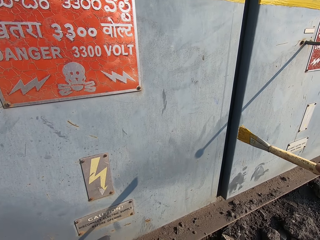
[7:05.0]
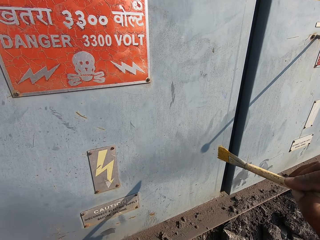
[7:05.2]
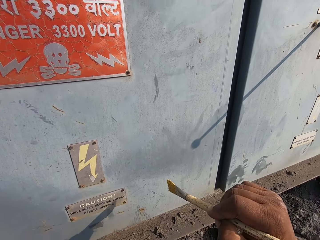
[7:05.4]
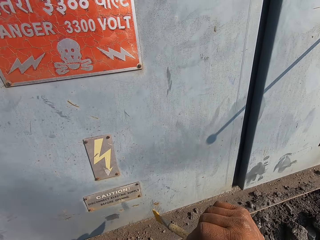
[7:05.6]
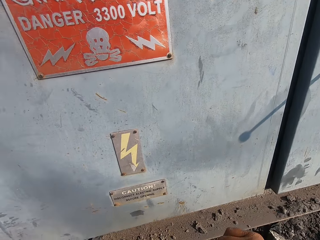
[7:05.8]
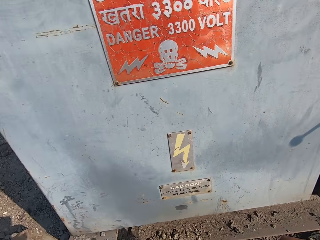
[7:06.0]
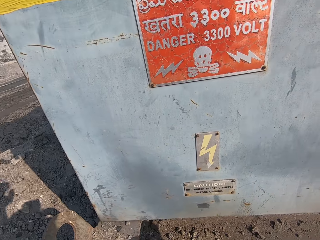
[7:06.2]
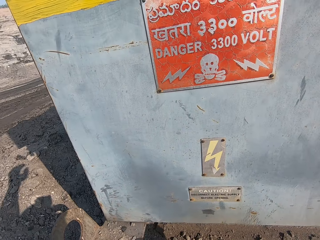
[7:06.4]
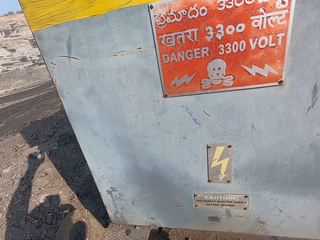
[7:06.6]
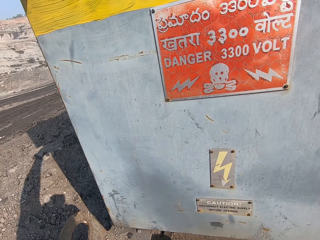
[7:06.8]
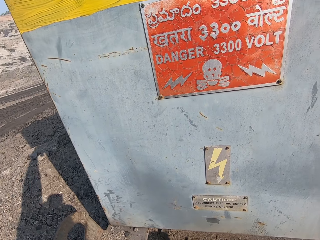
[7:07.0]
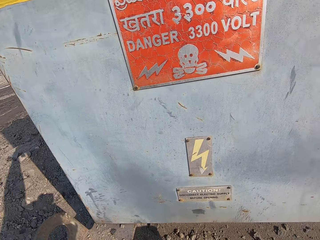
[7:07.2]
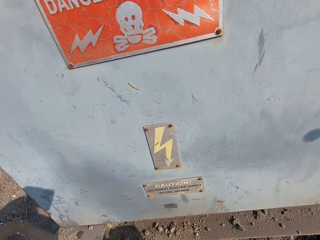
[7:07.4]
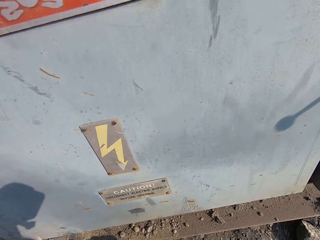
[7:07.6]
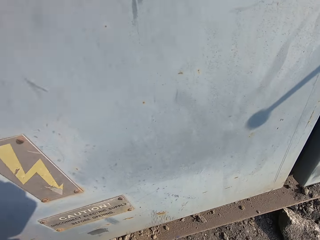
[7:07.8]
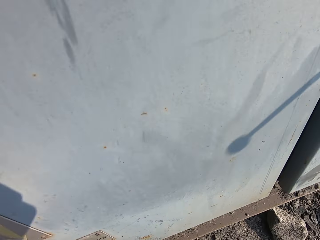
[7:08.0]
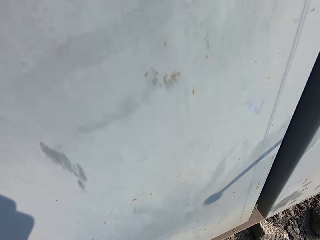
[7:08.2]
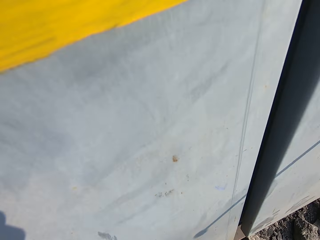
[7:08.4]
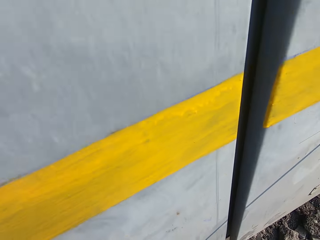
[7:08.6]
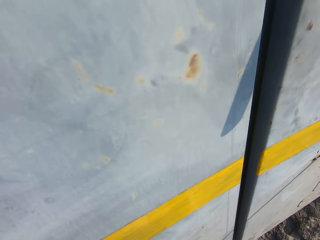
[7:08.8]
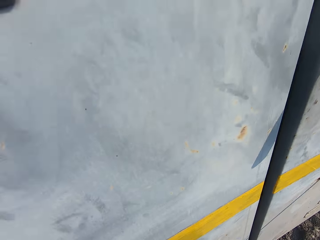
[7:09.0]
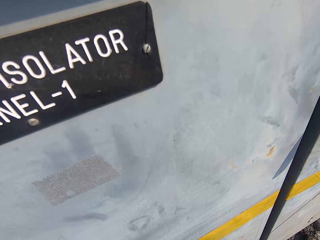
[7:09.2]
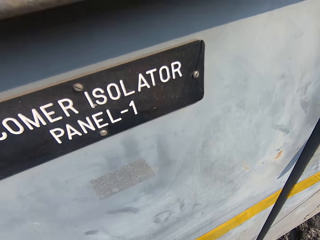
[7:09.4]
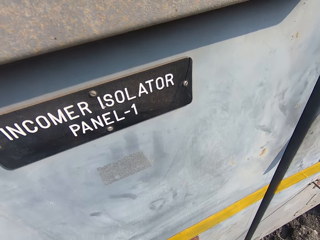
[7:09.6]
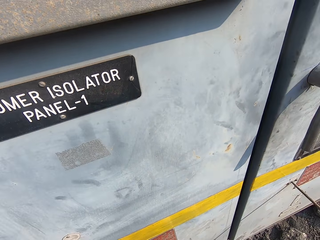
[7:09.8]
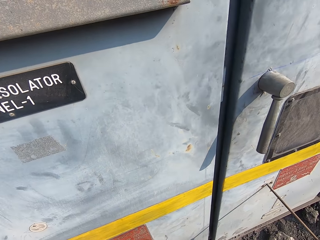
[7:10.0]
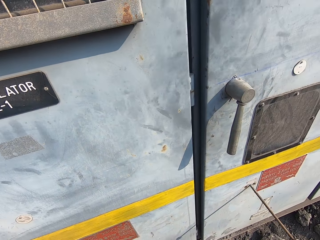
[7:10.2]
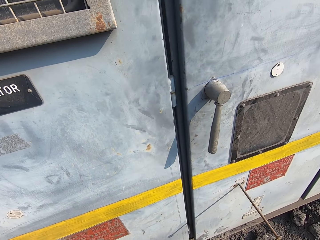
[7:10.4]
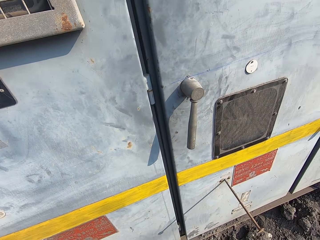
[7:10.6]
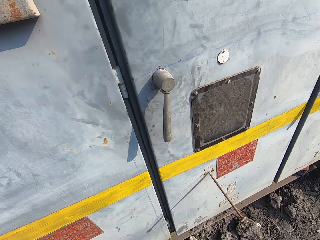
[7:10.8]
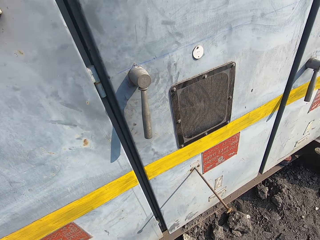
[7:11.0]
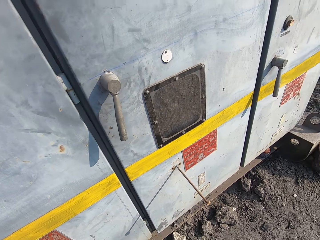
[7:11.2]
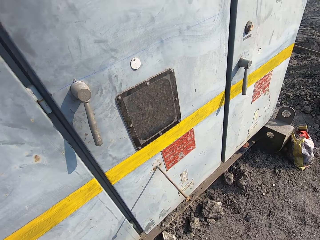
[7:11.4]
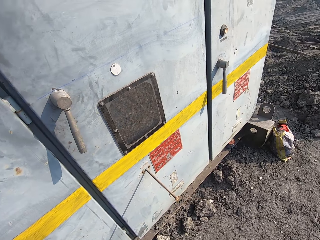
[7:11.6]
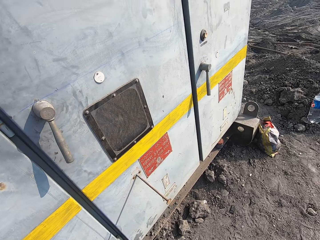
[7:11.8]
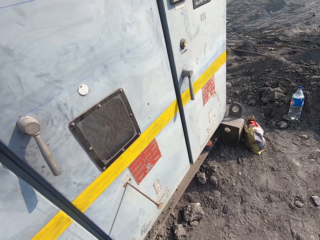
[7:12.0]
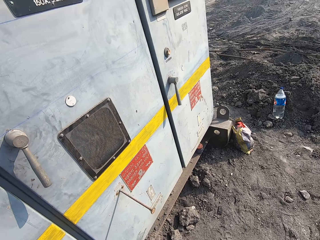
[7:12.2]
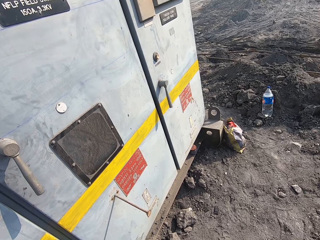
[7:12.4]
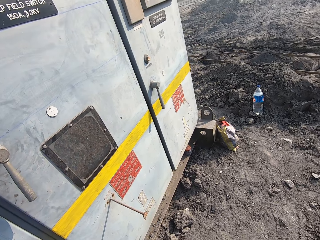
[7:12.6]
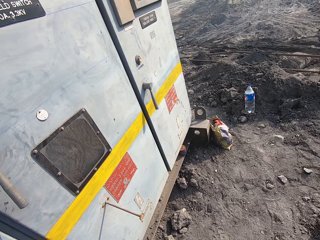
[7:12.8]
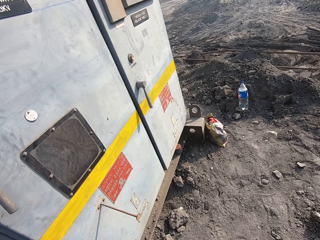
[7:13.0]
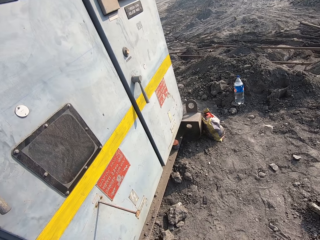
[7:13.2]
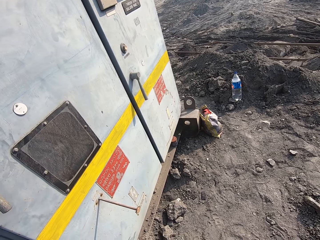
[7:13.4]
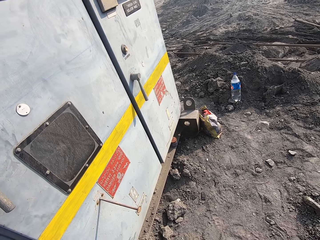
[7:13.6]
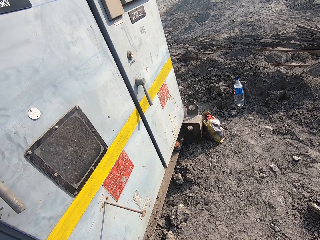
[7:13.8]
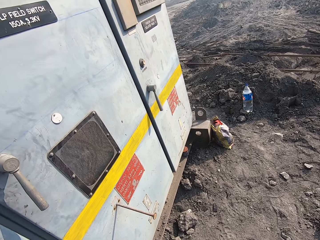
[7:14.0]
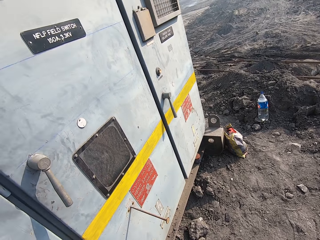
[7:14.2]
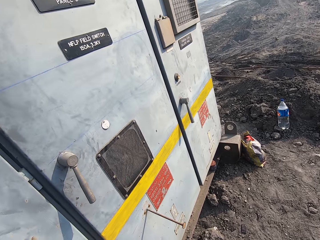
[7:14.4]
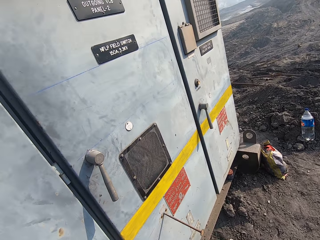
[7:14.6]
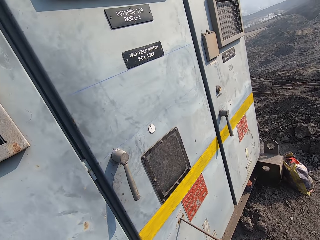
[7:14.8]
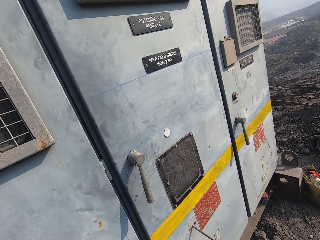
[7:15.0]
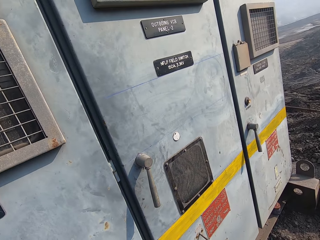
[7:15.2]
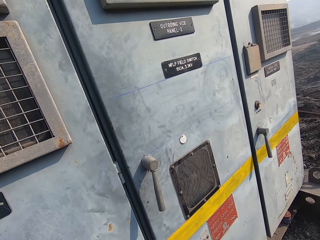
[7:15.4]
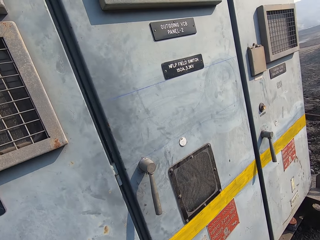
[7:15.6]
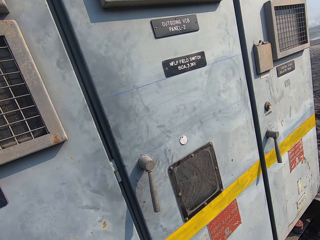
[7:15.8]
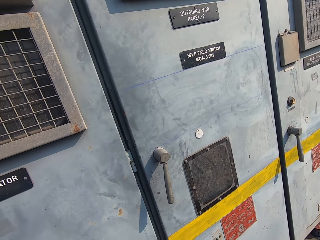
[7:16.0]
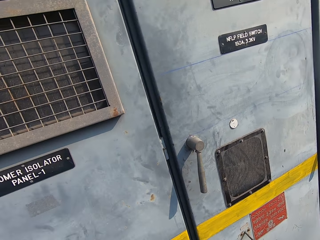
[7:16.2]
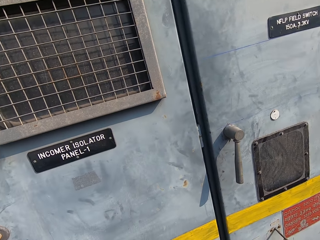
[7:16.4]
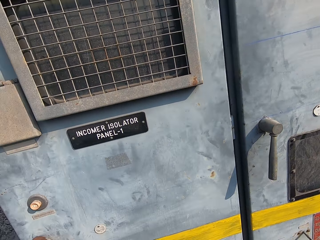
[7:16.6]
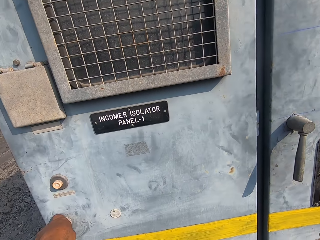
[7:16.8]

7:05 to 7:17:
The camera wearer looks around. They stand outside.

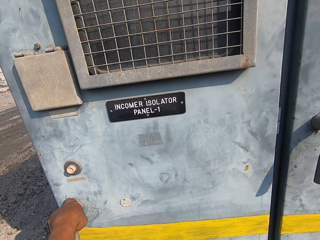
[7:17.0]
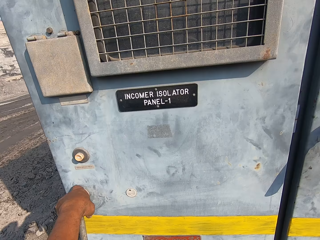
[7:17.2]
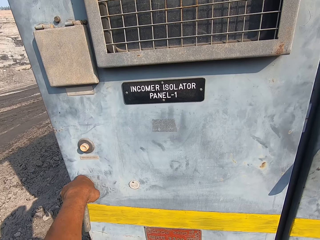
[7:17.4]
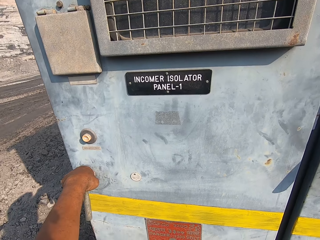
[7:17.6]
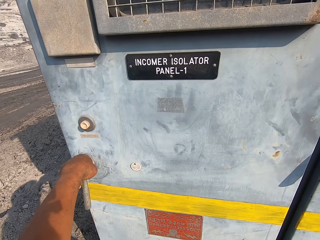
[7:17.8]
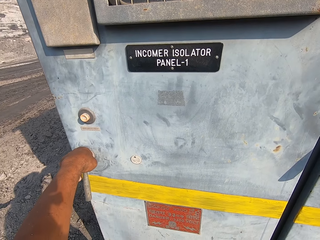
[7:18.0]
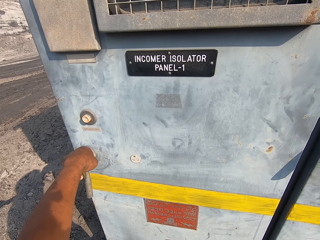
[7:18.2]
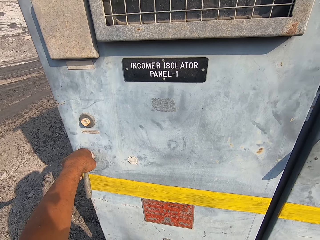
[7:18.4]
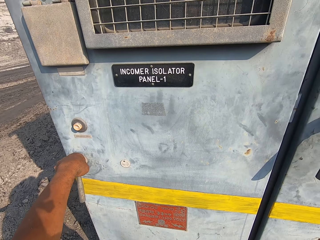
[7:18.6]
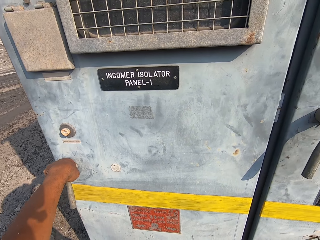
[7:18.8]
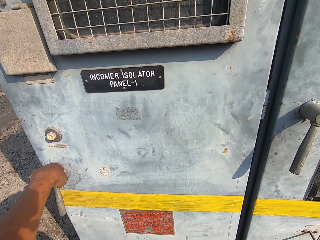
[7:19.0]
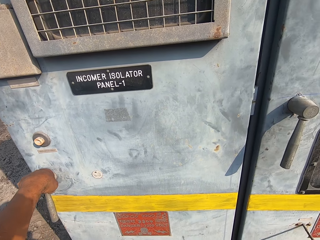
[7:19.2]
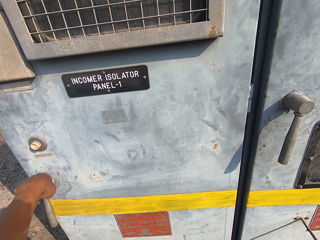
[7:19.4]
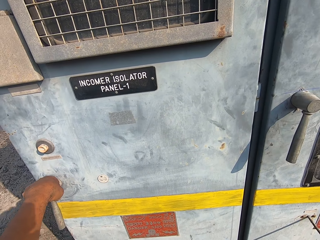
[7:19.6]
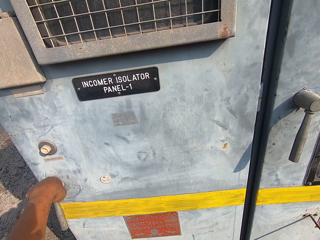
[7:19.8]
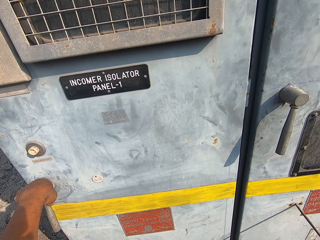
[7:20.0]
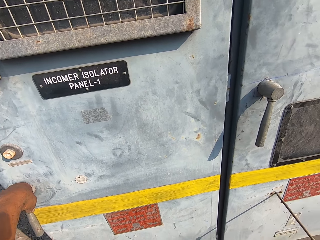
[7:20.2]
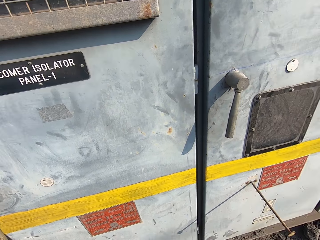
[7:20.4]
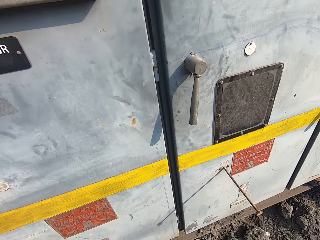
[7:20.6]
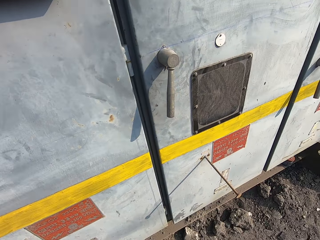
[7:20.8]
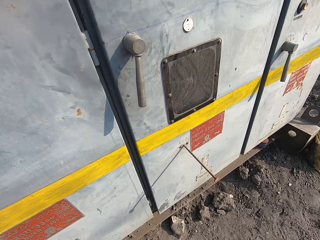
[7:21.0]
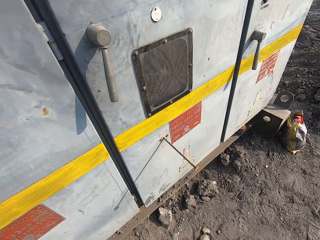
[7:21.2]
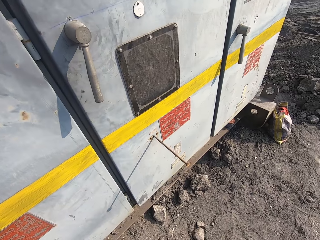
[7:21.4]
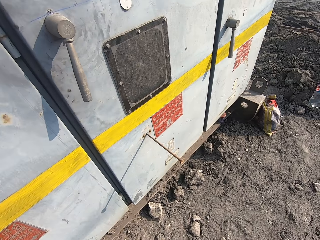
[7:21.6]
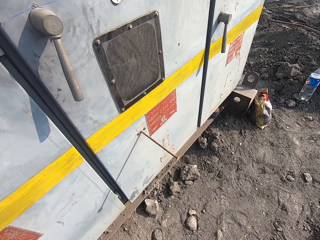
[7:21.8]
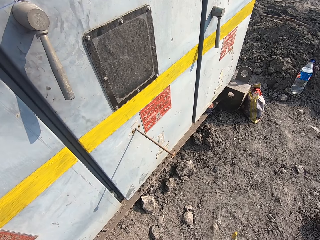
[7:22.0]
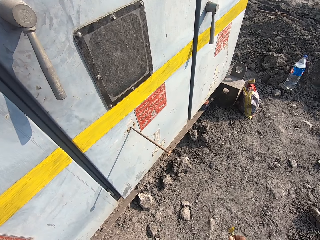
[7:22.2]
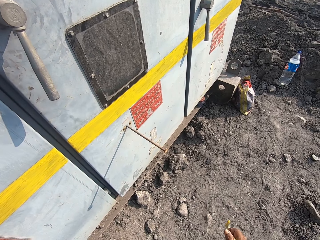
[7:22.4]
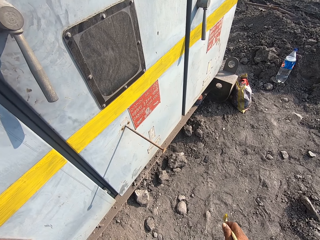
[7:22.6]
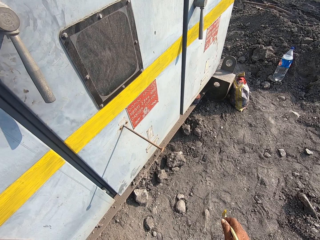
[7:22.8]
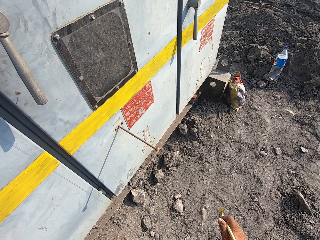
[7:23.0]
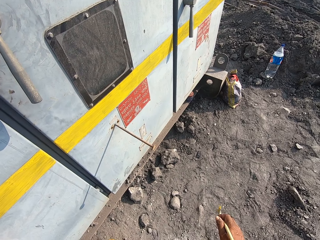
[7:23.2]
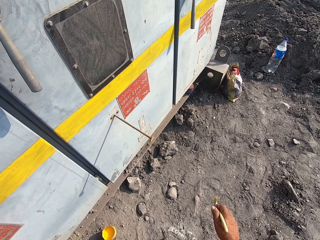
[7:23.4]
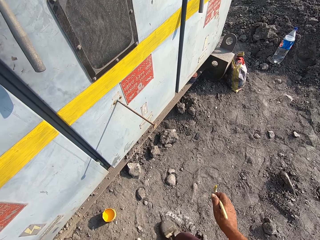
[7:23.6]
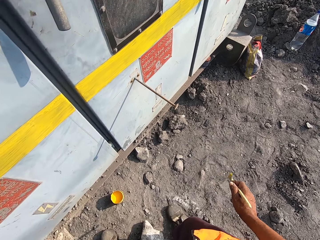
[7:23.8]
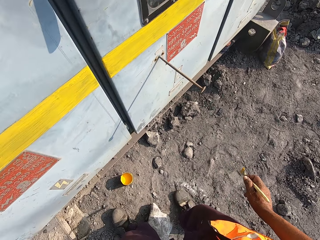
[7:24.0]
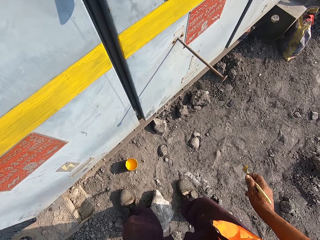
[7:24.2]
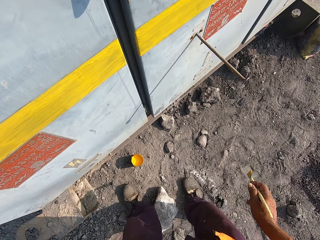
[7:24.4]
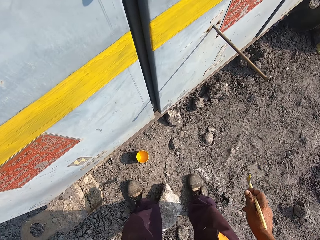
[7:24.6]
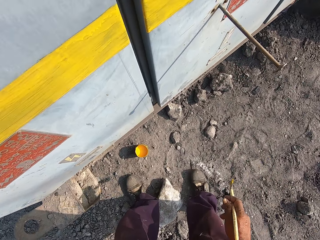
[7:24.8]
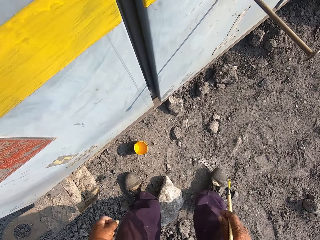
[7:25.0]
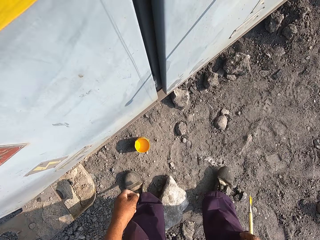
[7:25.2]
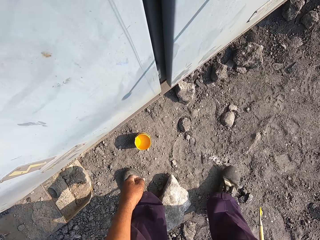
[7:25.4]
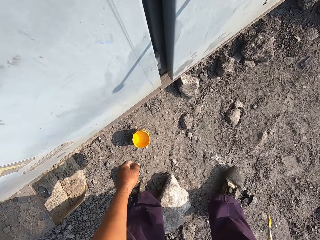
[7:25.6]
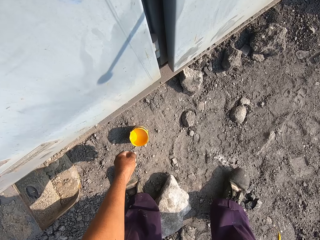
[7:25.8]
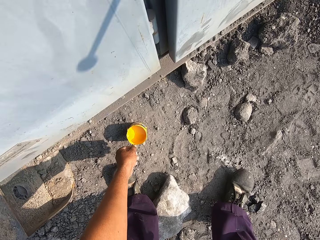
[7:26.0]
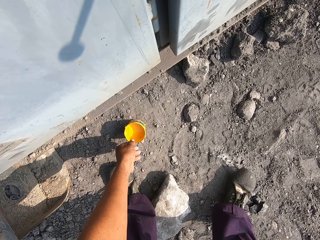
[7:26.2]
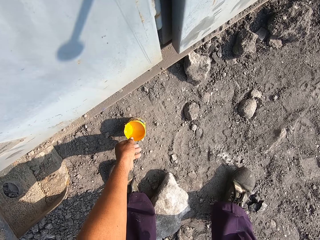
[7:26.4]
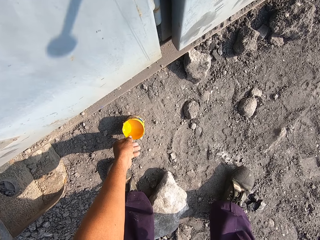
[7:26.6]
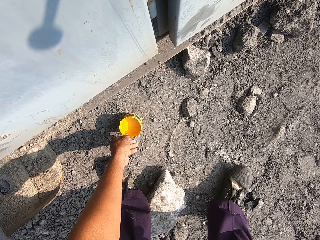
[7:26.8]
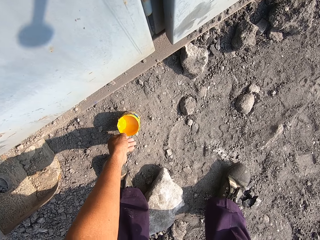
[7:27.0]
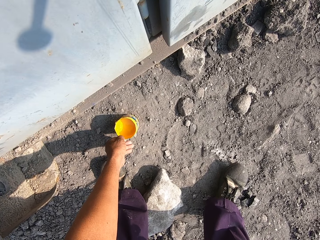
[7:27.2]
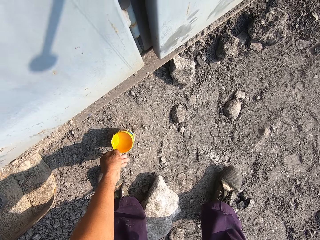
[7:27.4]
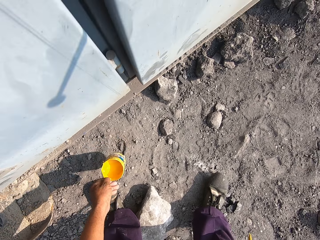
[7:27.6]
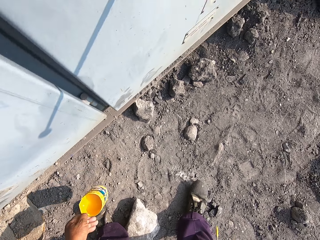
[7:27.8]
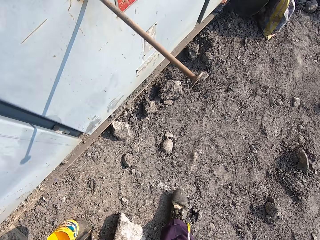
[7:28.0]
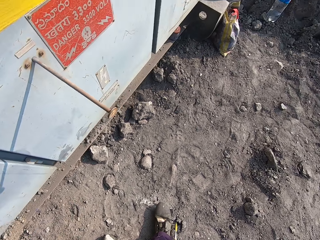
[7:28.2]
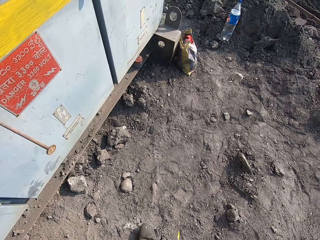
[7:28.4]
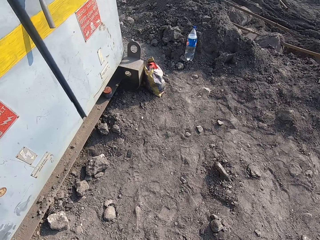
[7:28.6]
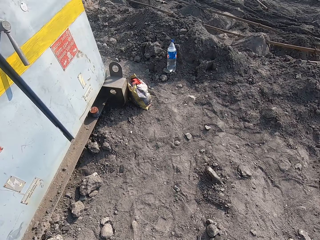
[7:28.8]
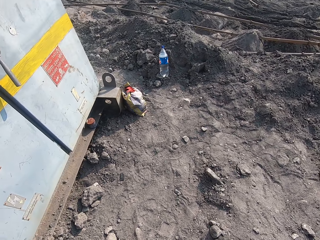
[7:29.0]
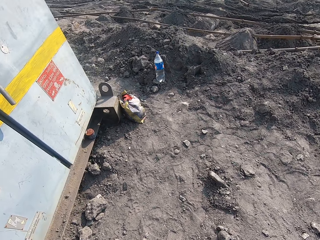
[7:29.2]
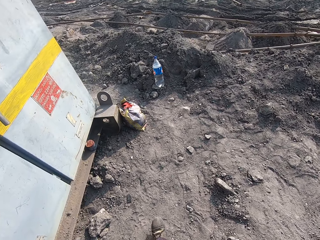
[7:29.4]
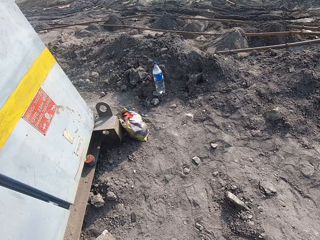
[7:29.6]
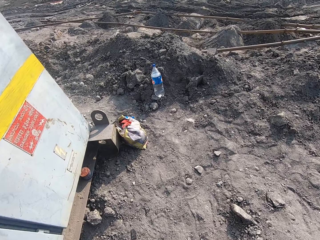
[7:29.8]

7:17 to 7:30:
The camera wearer looks around. They pick up a container with paint using the left hand.
